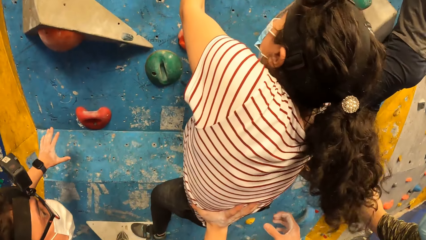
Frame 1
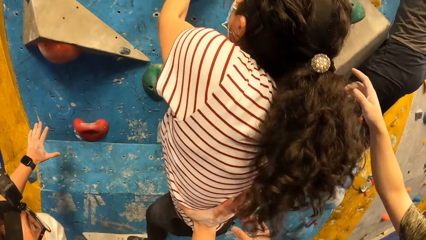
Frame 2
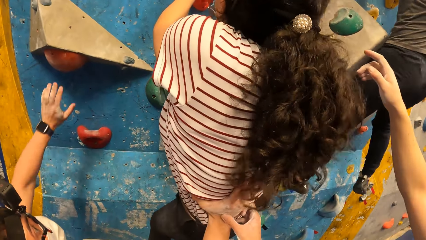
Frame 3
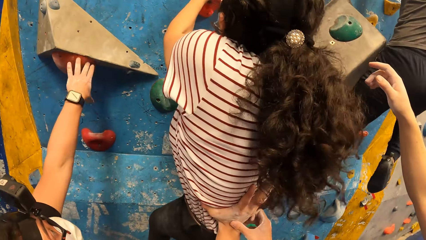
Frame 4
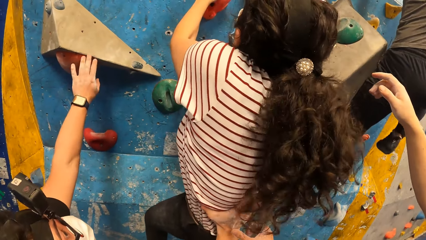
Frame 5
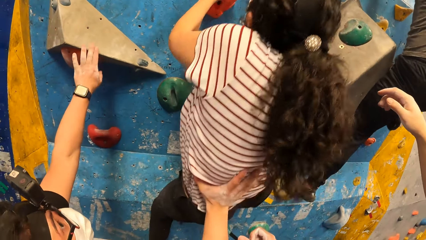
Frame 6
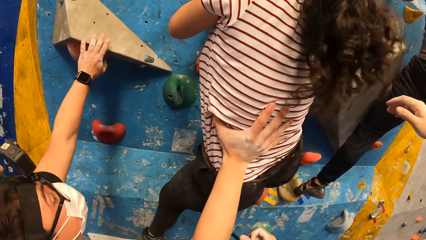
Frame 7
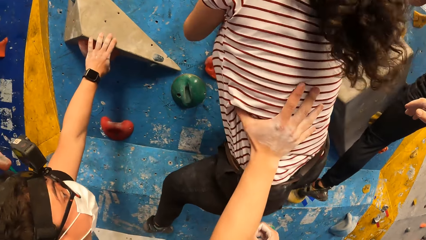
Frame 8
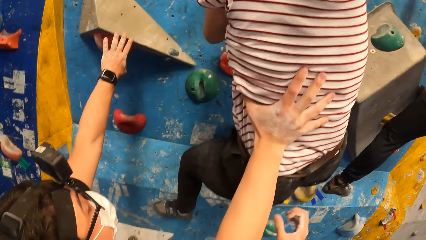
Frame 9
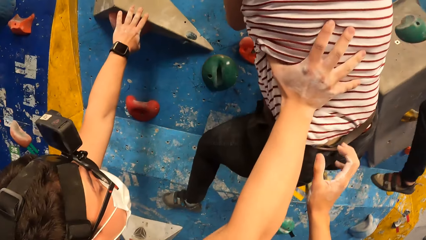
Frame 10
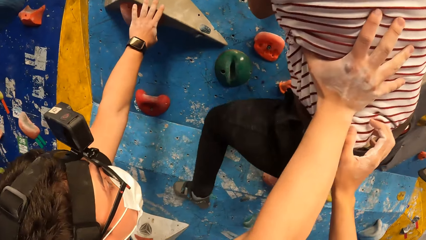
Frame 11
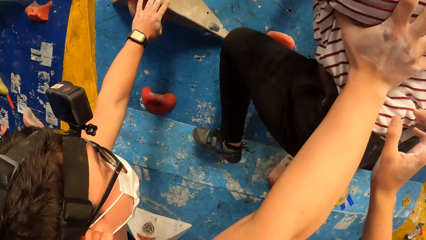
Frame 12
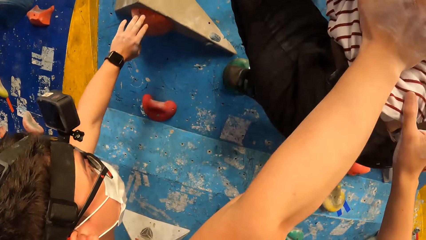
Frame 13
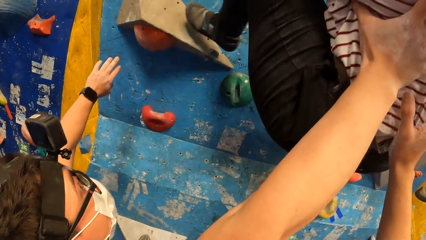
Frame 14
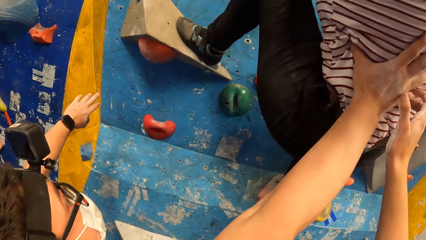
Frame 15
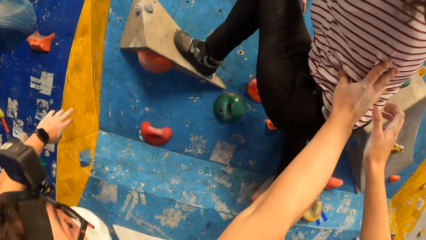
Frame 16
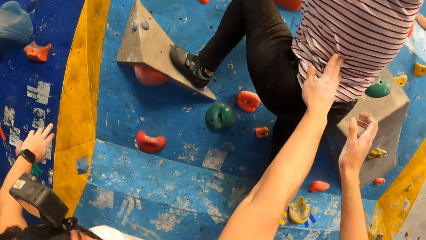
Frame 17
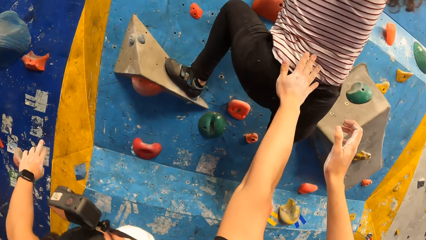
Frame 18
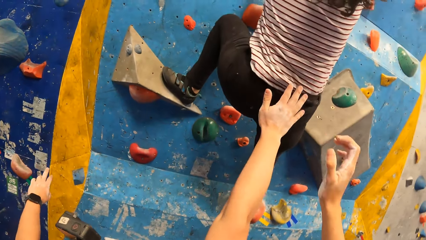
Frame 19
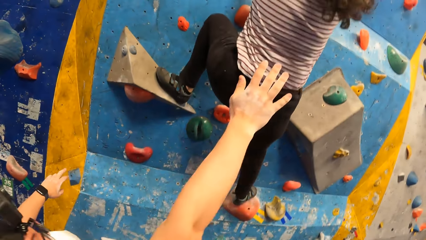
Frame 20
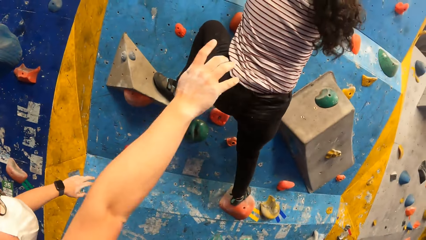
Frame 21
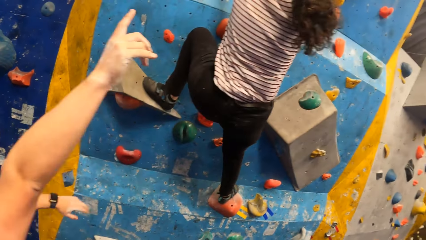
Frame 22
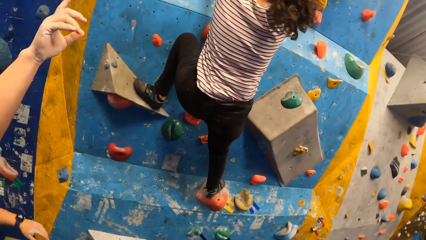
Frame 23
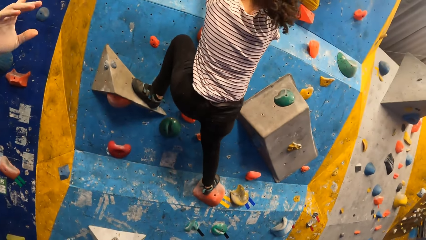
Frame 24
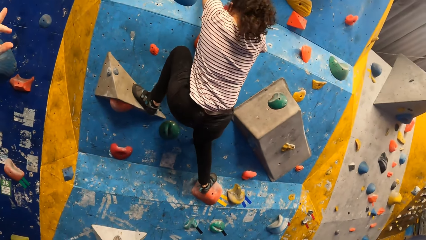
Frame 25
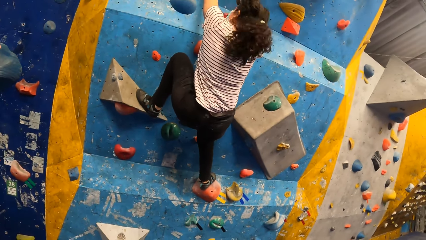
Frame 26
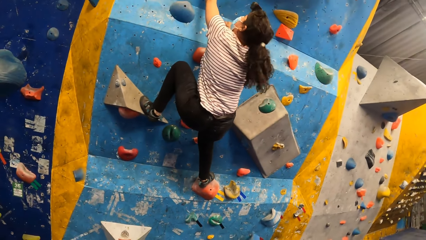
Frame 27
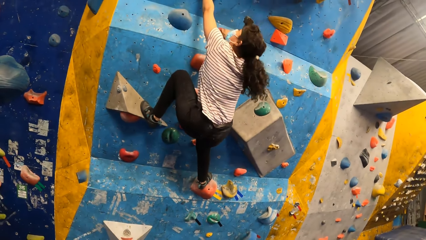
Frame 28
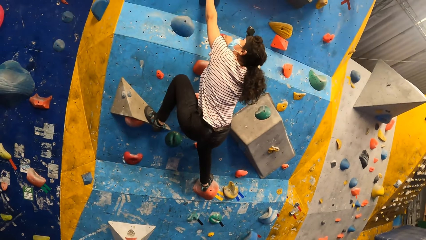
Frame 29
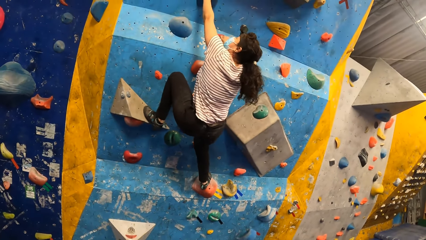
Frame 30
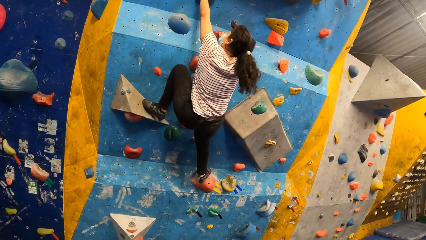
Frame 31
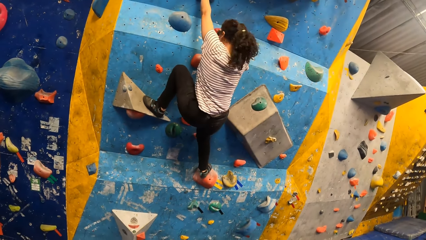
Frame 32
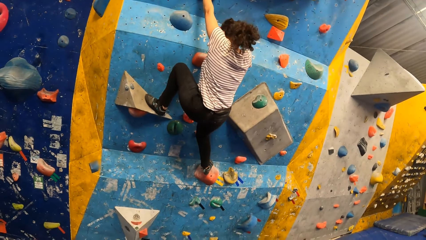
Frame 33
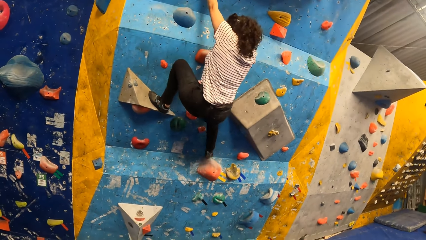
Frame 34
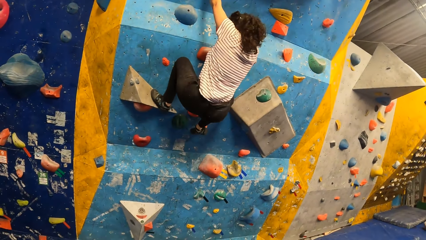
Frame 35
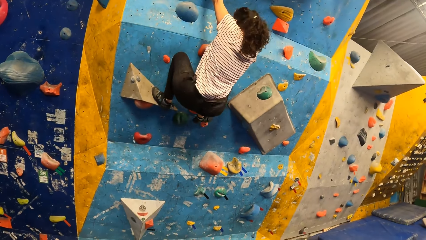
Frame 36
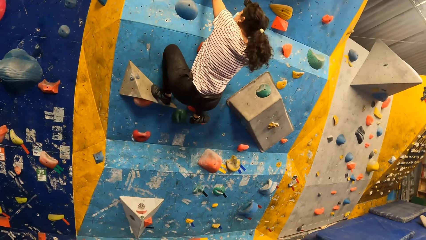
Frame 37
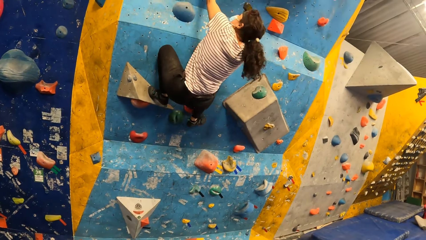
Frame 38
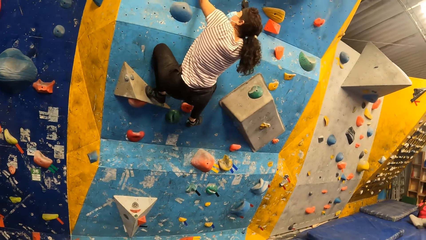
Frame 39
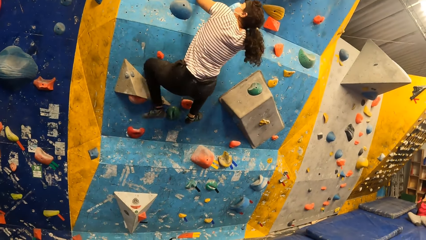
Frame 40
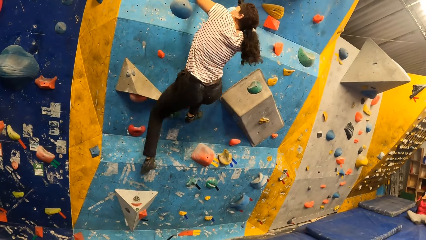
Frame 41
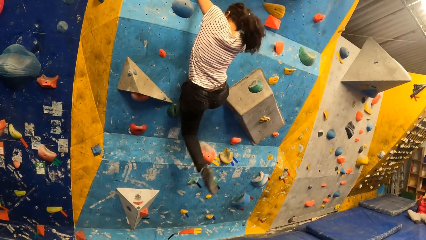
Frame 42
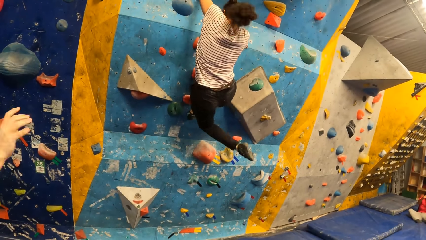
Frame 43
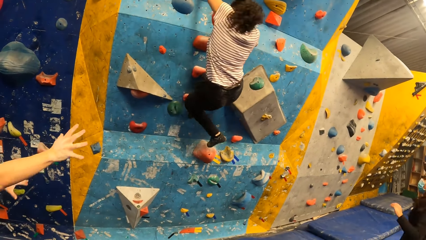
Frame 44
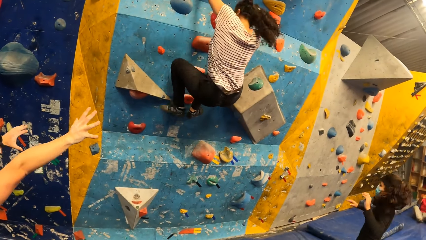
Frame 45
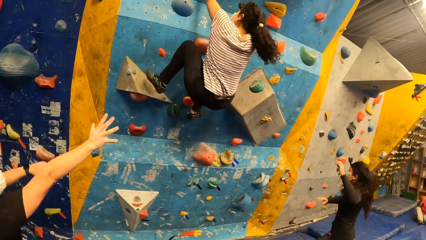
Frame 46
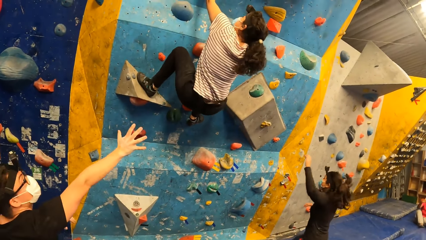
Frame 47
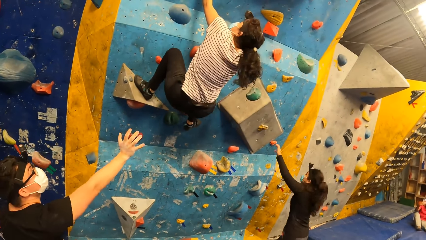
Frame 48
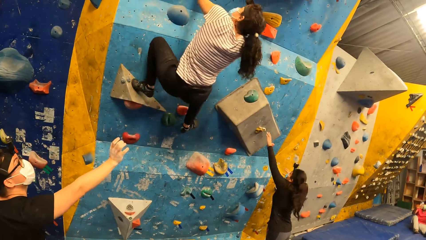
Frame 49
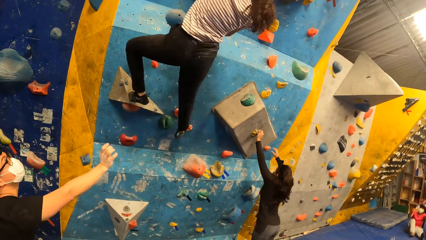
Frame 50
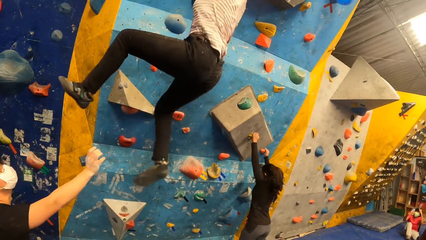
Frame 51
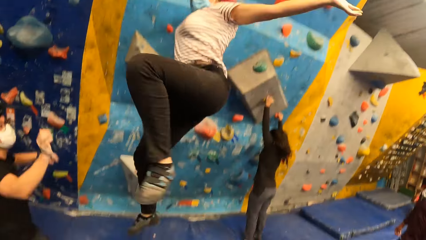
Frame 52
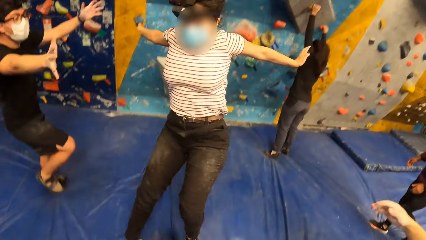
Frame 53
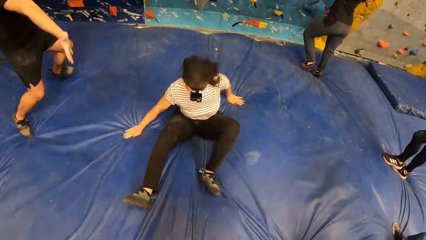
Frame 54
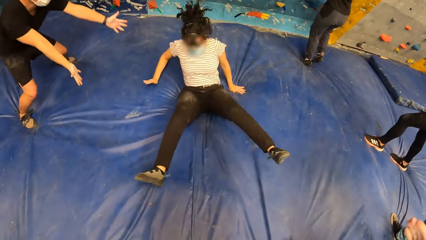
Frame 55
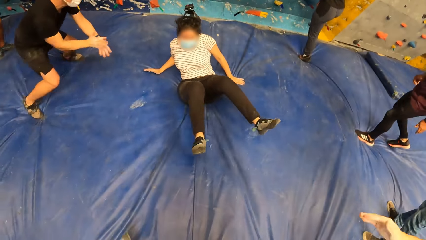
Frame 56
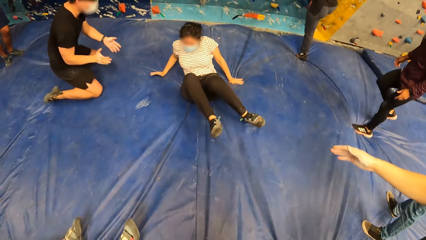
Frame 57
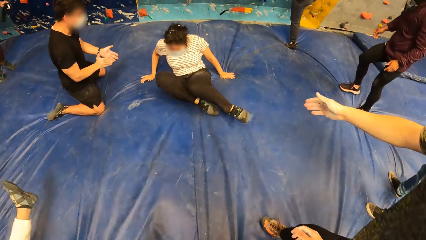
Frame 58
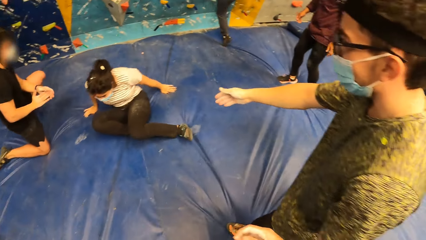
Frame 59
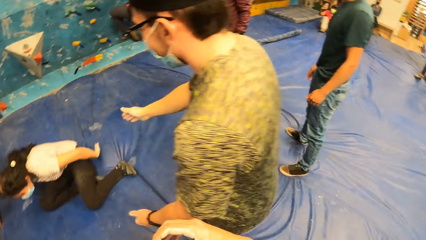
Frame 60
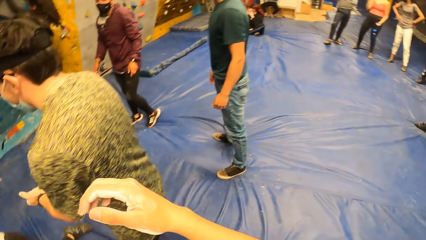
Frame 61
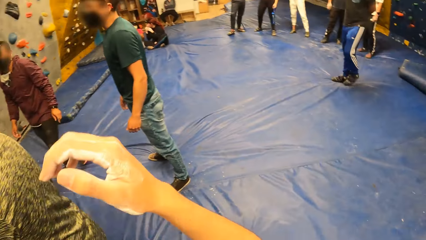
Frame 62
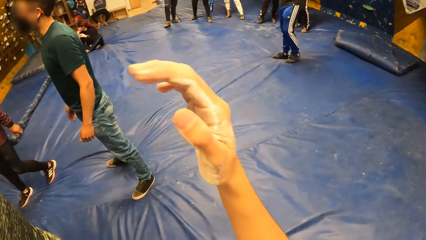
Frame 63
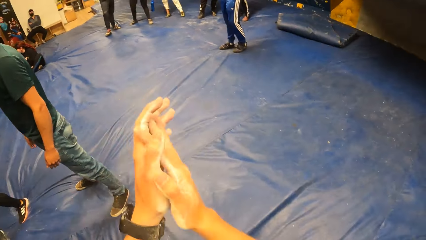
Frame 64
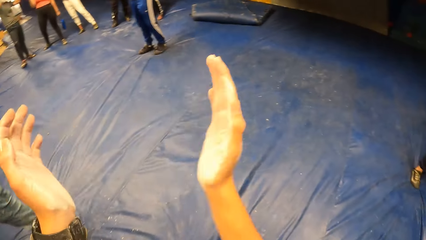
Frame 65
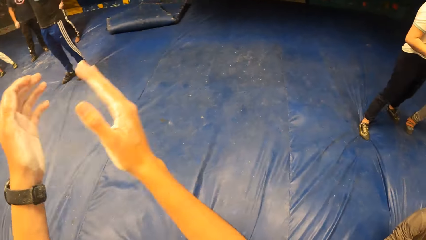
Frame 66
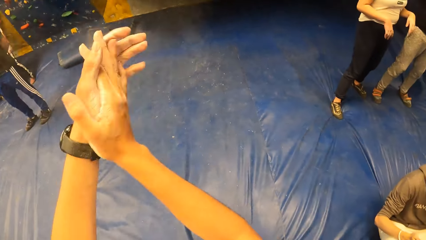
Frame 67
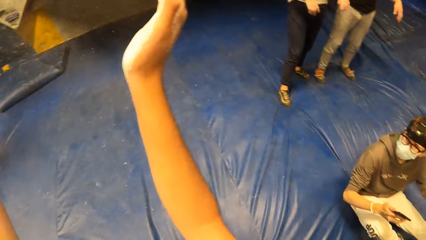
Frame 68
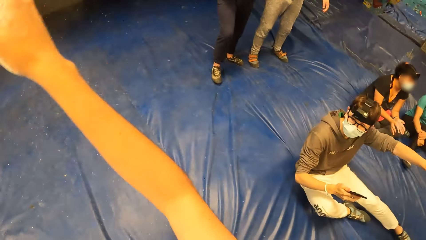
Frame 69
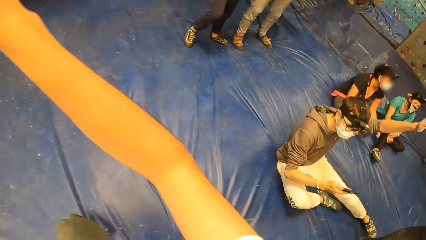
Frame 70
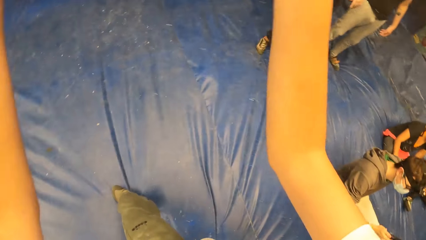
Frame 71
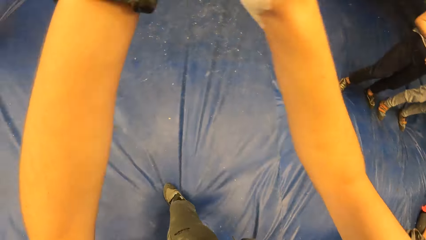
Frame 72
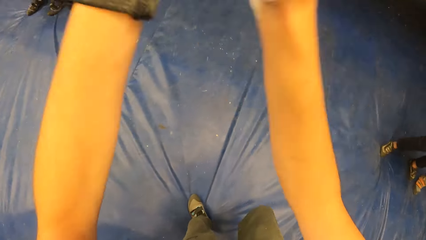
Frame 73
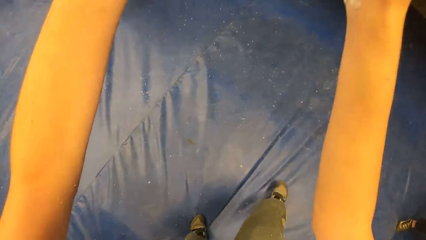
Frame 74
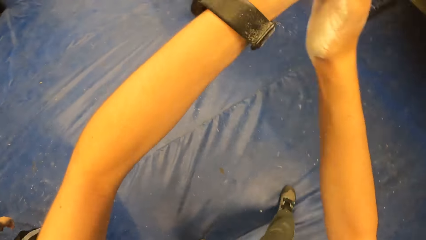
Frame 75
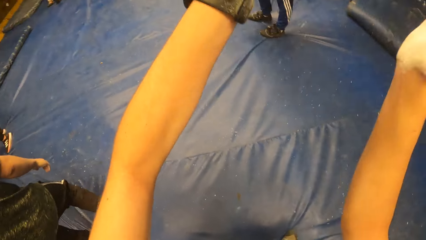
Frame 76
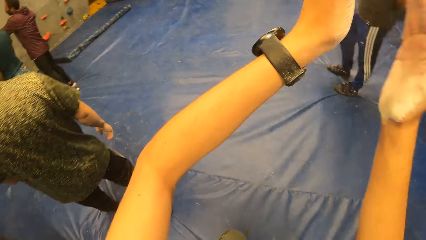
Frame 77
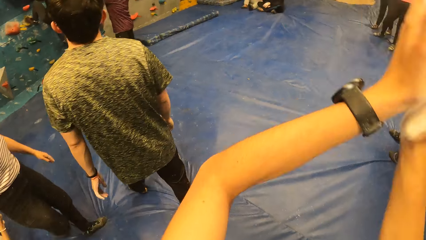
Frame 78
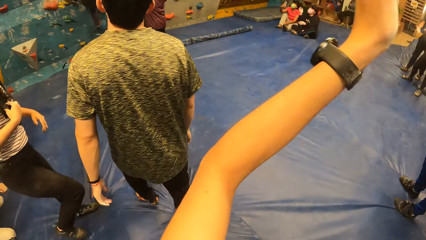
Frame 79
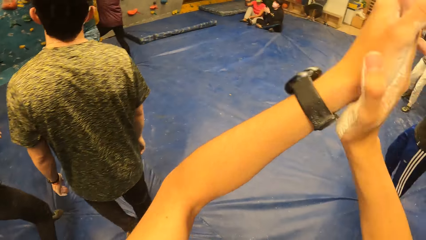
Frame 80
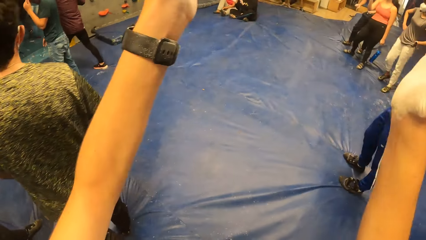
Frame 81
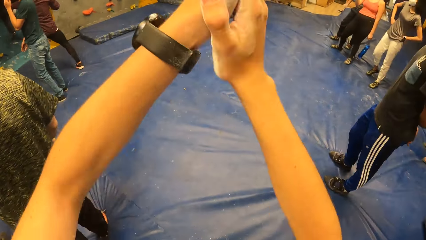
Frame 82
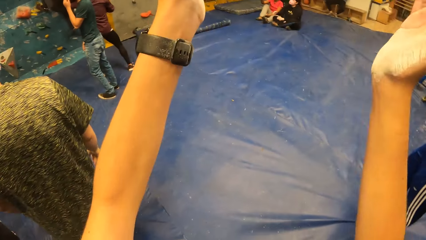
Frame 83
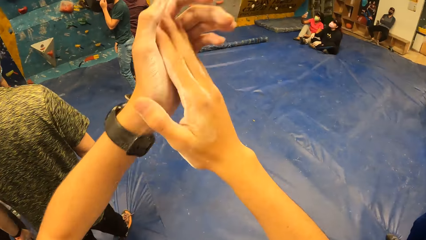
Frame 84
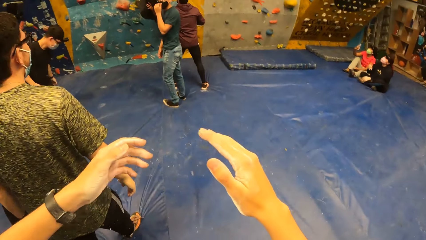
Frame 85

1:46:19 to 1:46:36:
The camera wearer helps a woman climb a wall by pushing her. The woman falls on the boulder mat from the bouldering wall. The camera wearer raises the right hand. He claps his hands.
